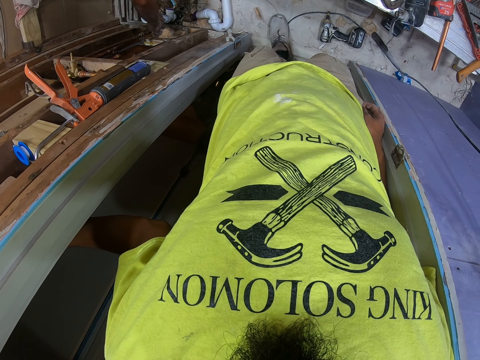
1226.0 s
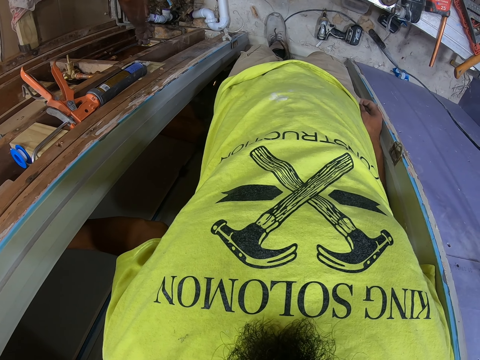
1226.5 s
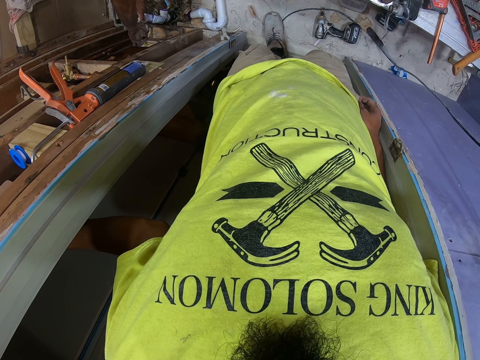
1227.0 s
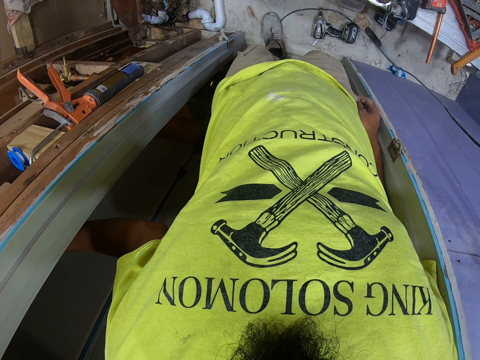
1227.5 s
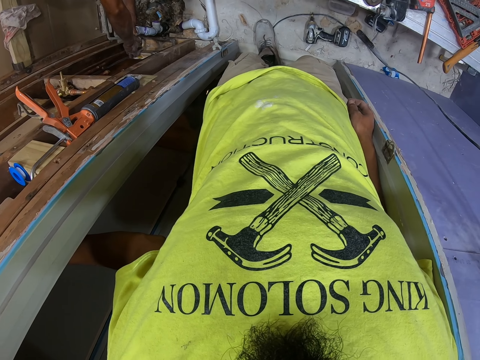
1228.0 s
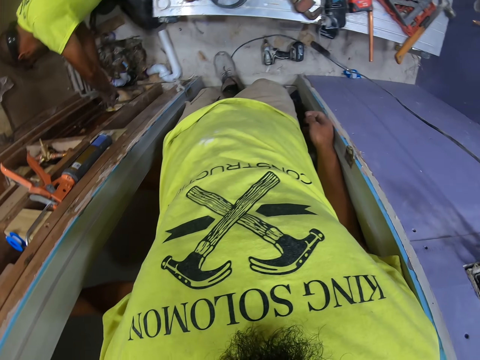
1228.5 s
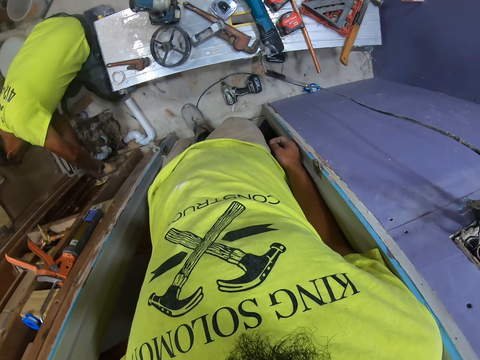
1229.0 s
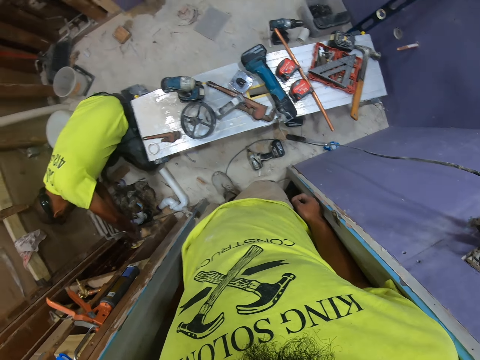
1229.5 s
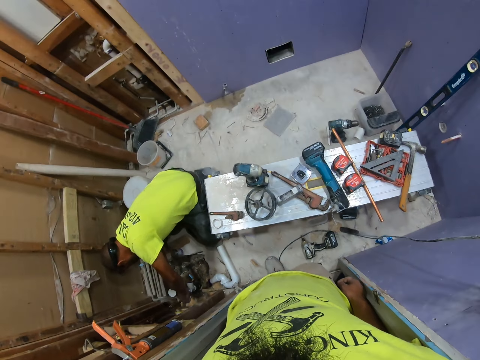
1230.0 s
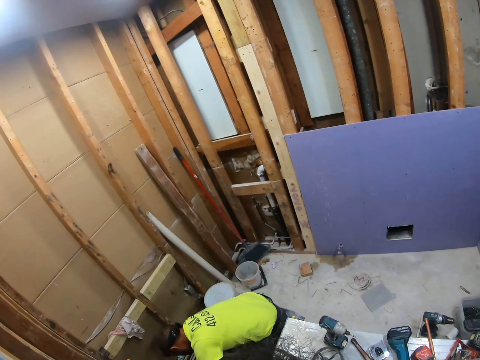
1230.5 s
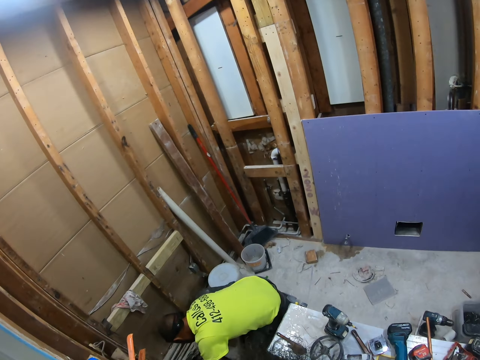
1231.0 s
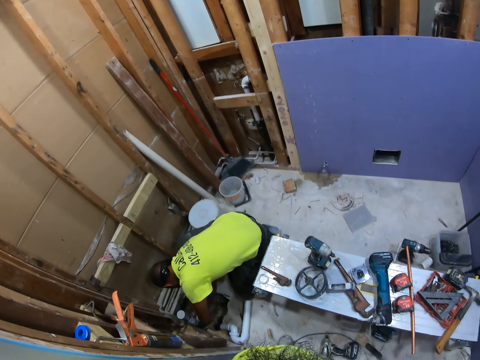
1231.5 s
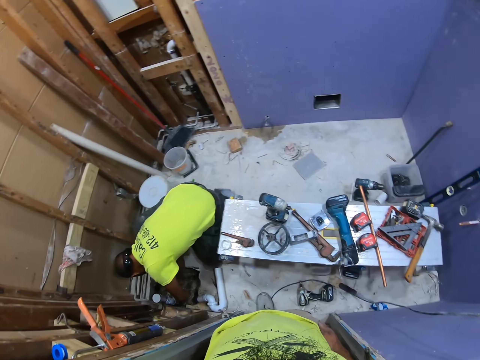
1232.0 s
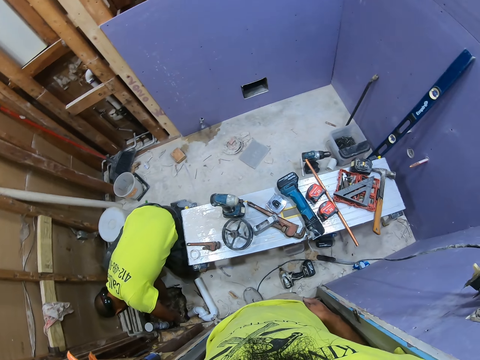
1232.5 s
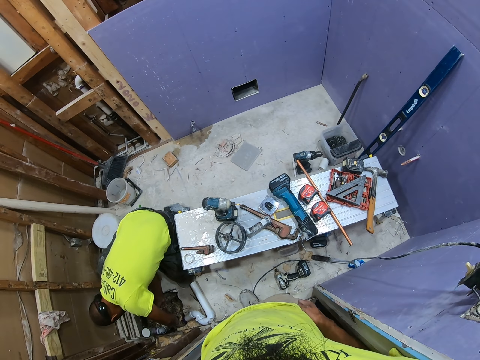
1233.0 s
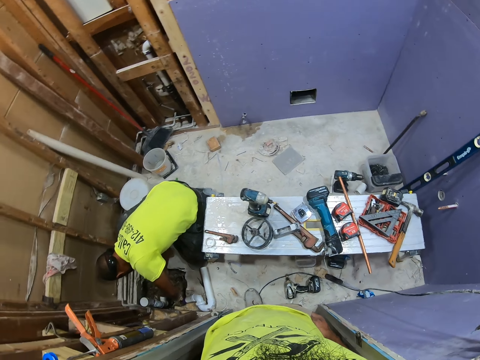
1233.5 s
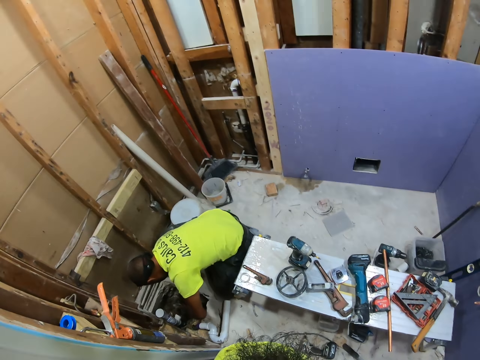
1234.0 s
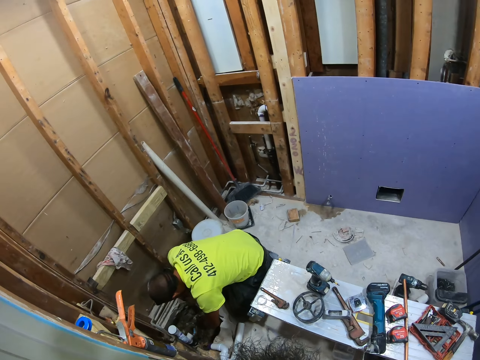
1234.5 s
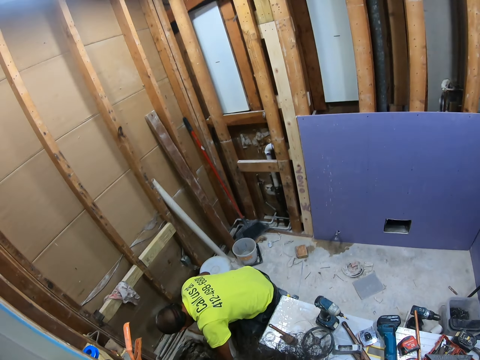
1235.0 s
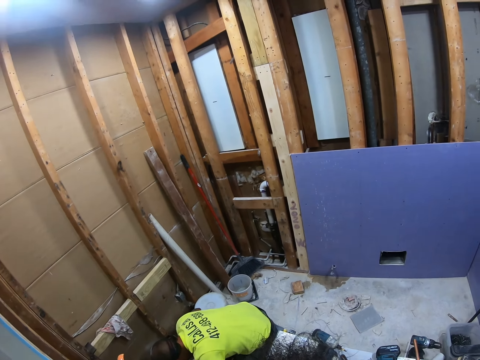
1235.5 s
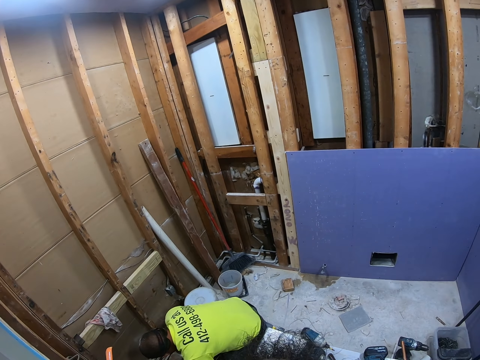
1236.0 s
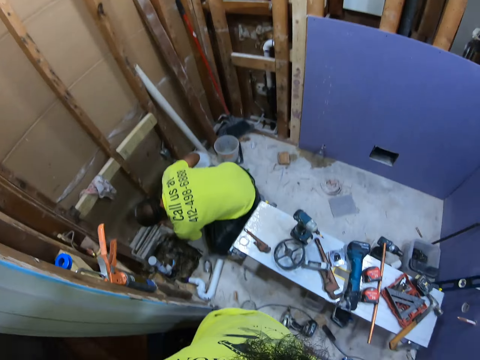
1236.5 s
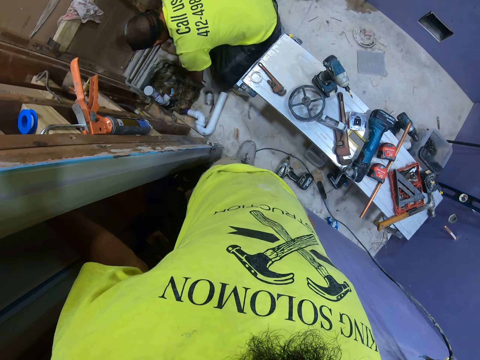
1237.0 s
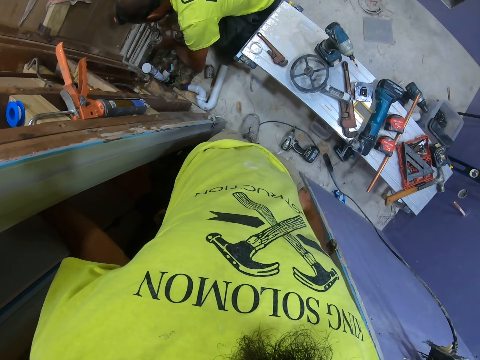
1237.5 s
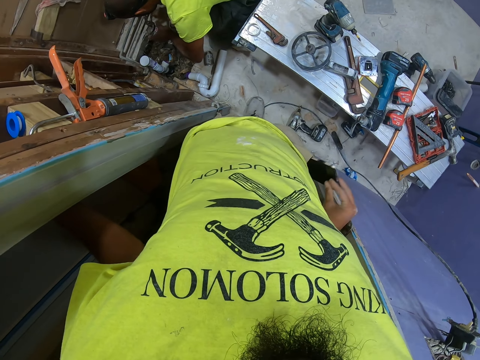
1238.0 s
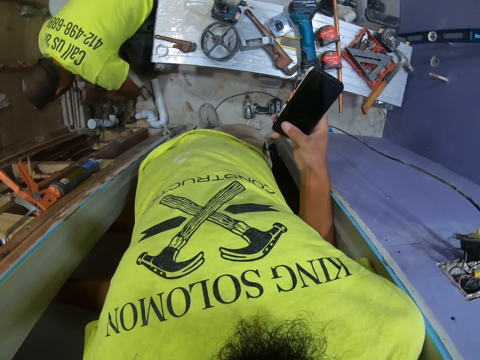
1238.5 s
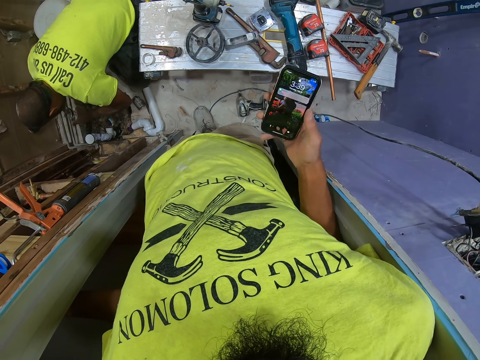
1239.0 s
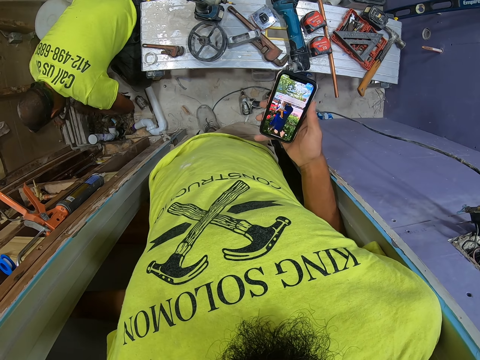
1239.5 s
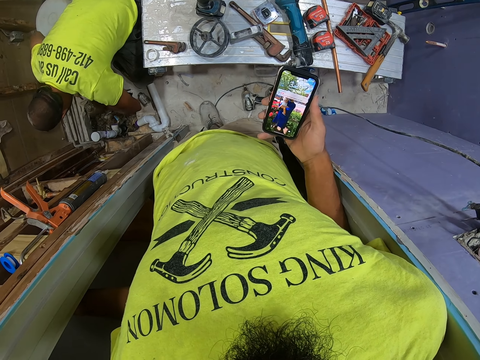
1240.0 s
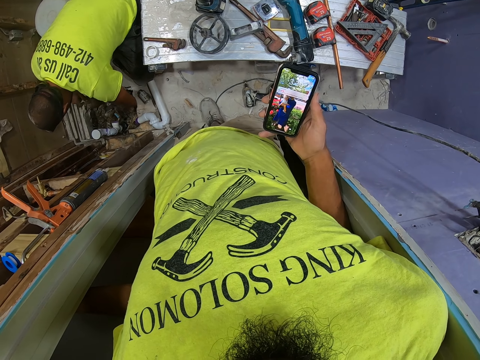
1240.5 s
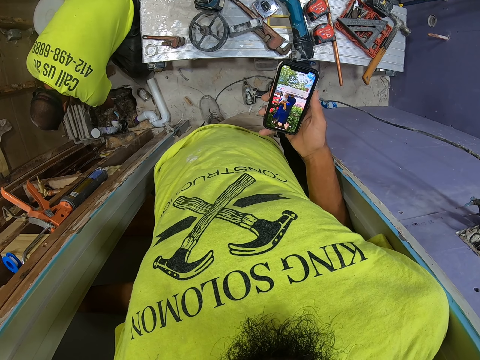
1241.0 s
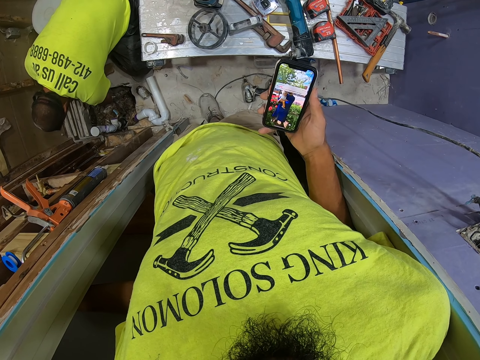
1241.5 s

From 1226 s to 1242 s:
The camera wearer looks around the room. They stare at the house. A man touches something. The camera wearer stares at the man. They remove the phone or mobile phone from the pocket. They look through the phone. They touch the mobile phone.

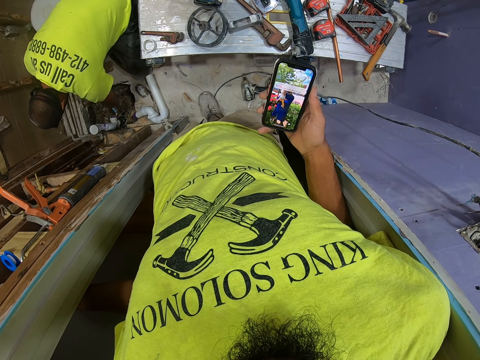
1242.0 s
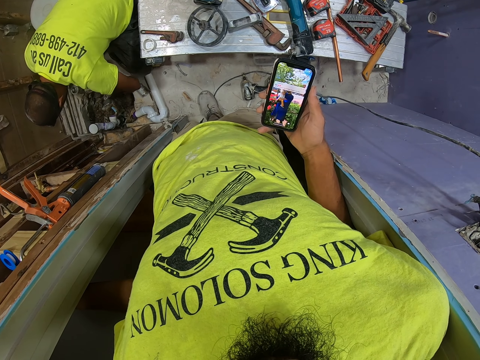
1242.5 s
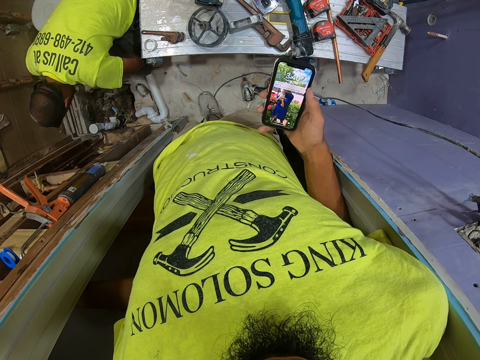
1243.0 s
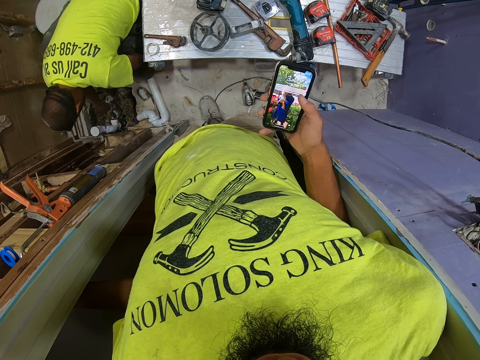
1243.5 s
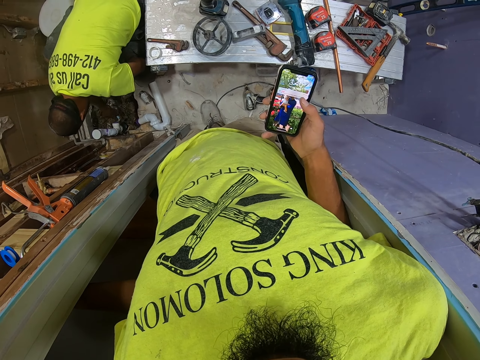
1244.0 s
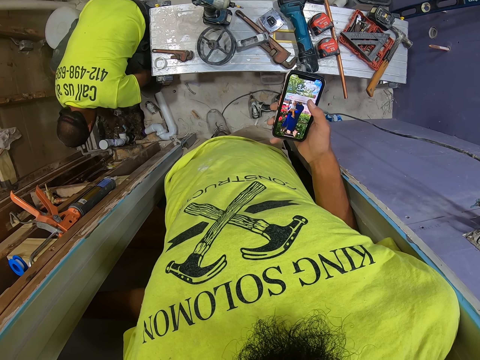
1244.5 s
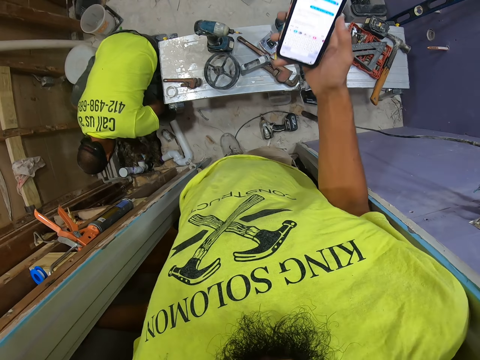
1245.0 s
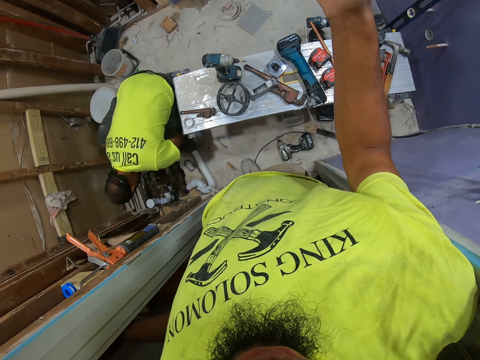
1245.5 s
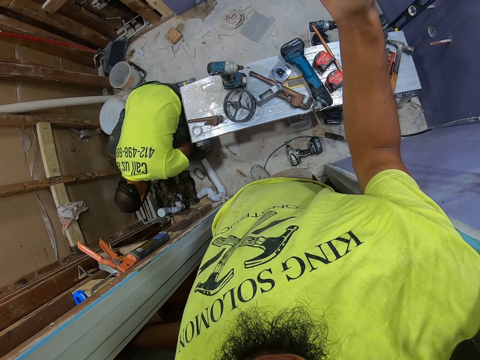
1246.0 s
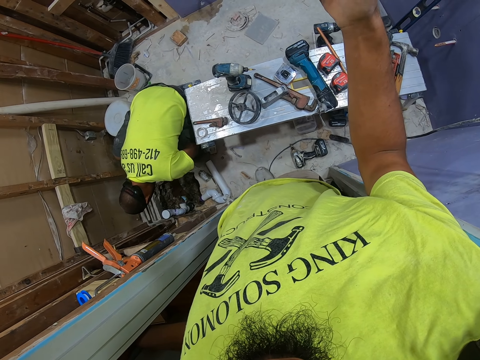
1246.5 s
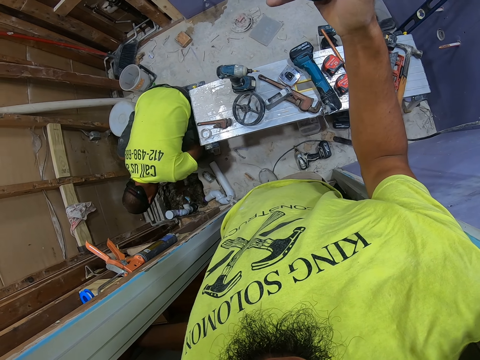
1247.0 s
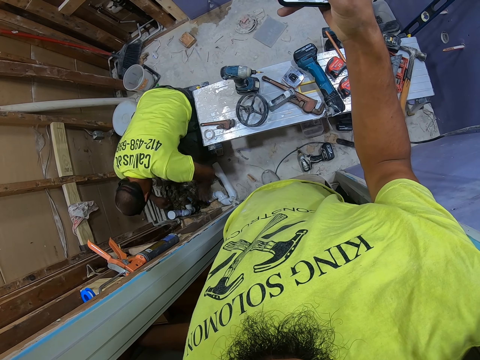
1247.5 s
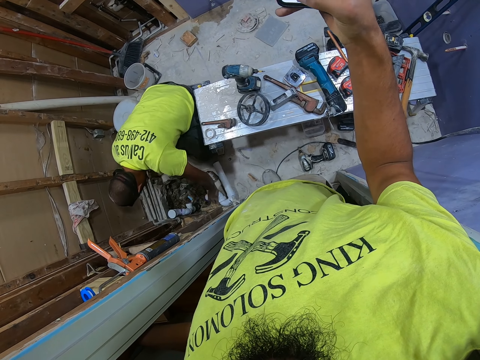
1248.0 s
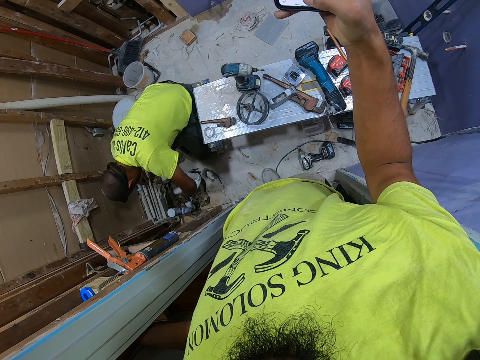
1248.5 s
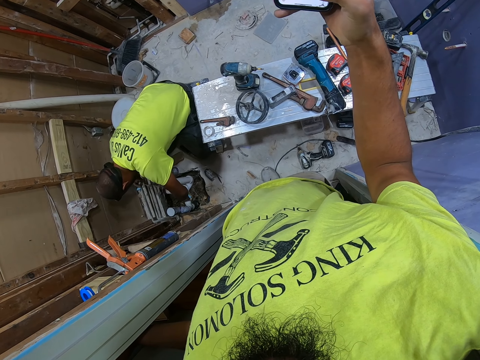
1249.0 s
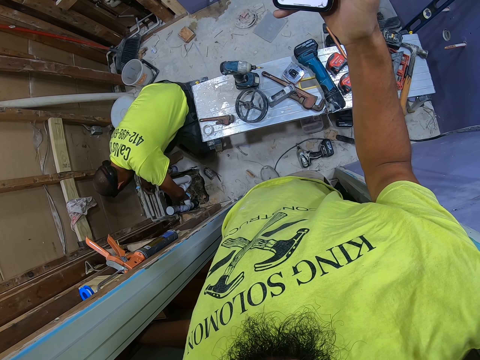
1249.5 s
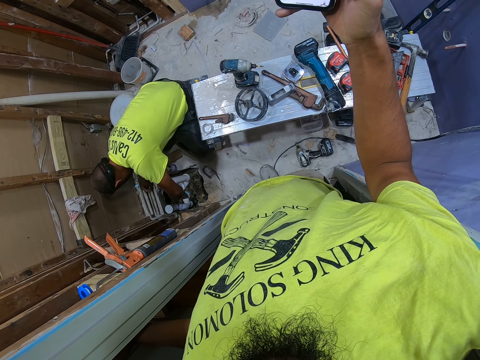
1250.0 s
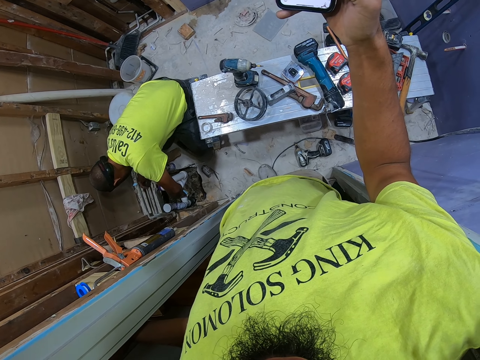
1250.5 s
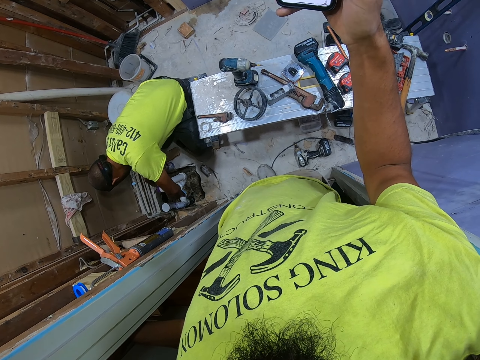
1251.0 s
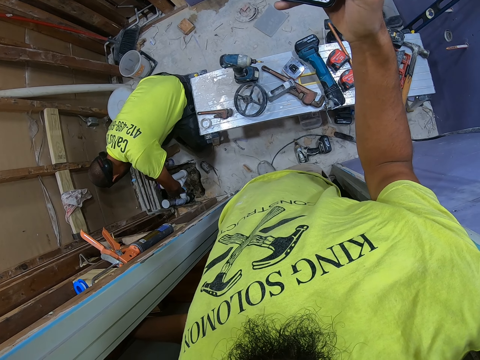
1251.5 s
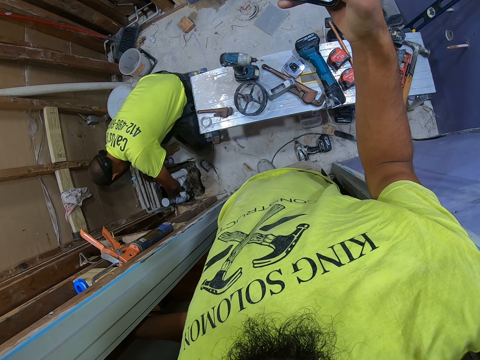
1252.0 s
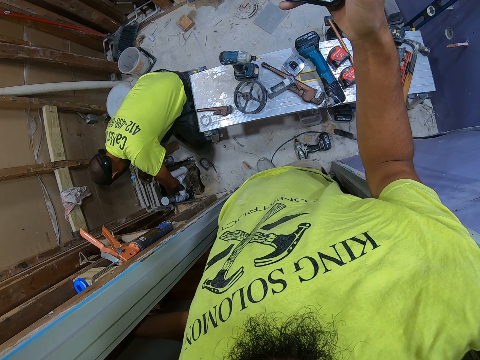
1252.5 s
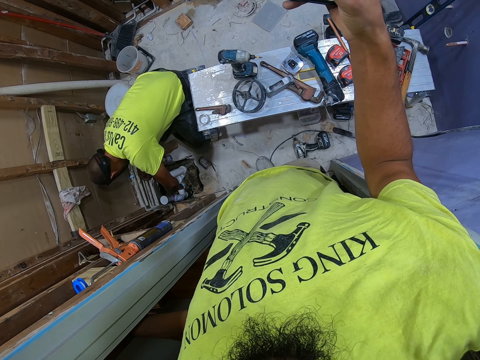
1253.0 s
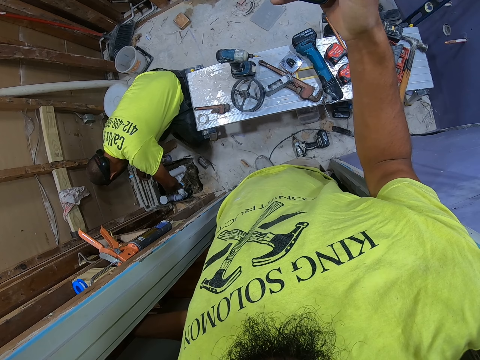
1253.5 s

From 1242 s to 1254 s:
A person applies glue to the pipe. The camera wearer swings the right hand. They touch the mobile phone. The person picks up the pipe from the floor. The person applies the glue on the pipe.
